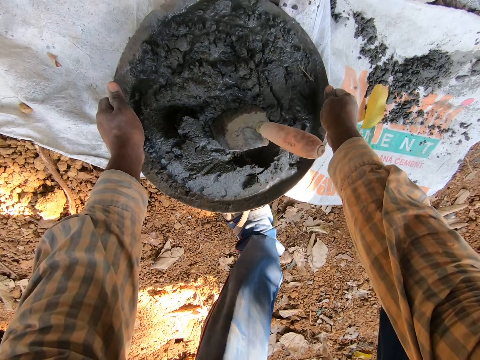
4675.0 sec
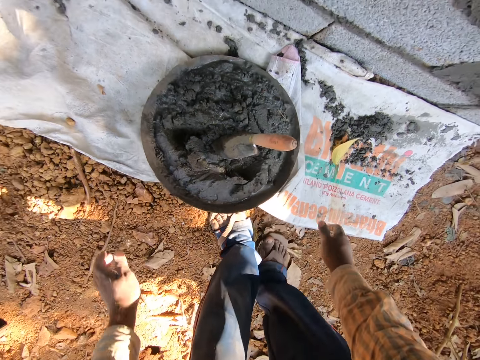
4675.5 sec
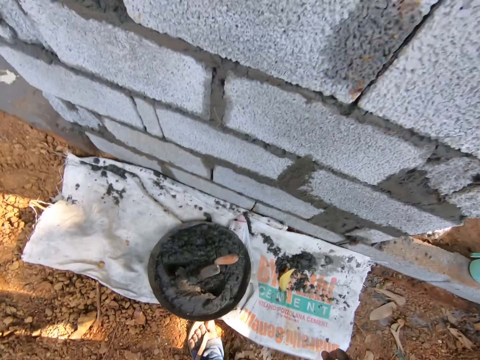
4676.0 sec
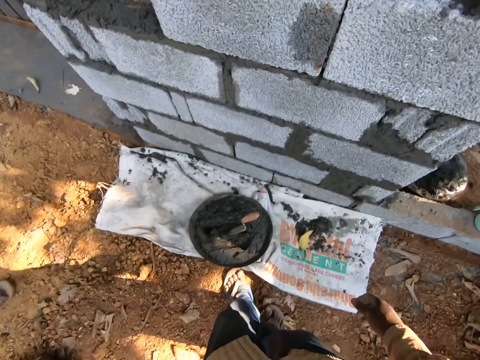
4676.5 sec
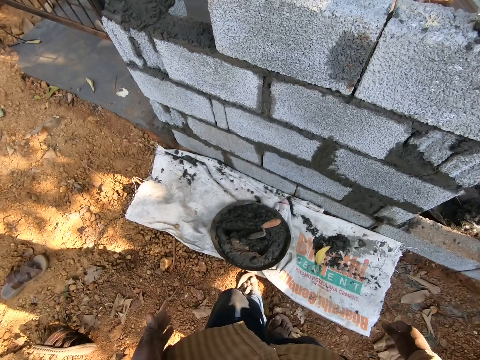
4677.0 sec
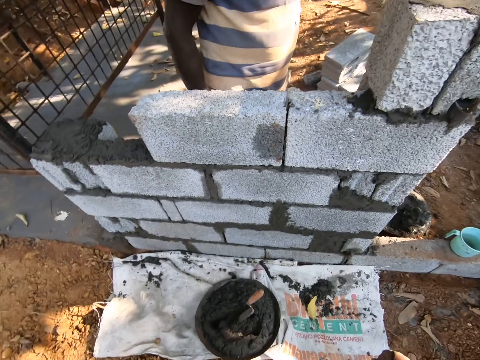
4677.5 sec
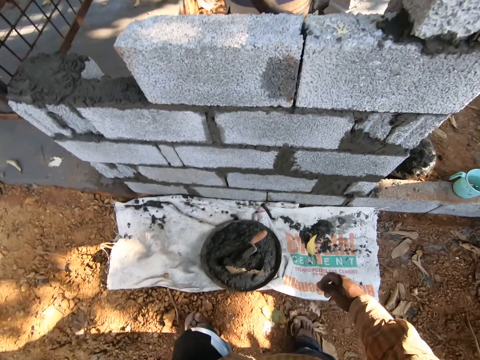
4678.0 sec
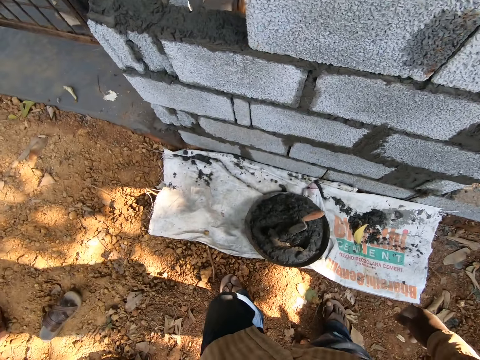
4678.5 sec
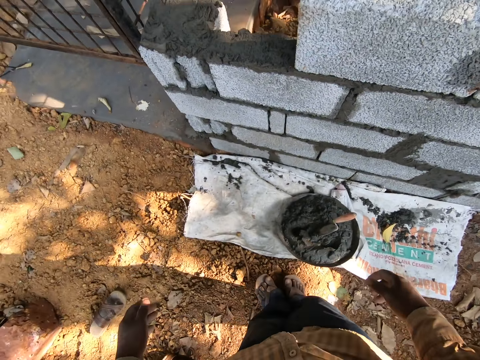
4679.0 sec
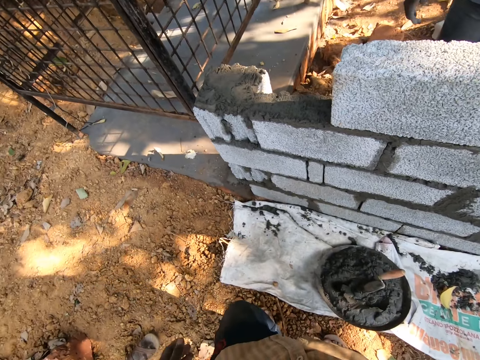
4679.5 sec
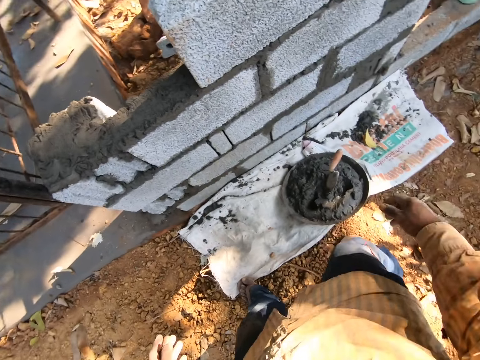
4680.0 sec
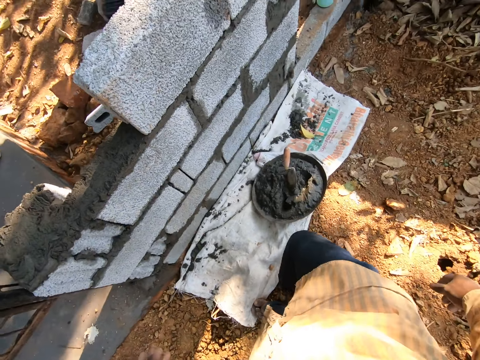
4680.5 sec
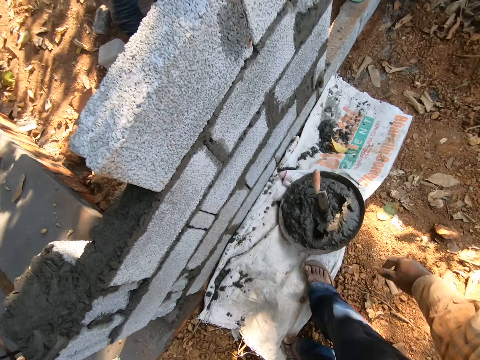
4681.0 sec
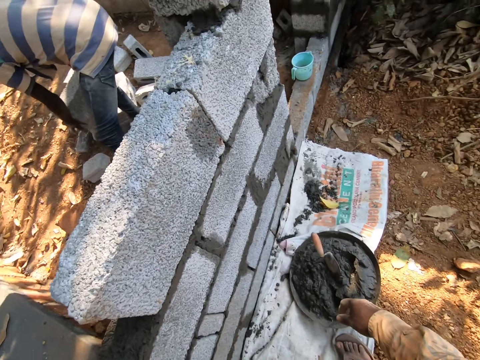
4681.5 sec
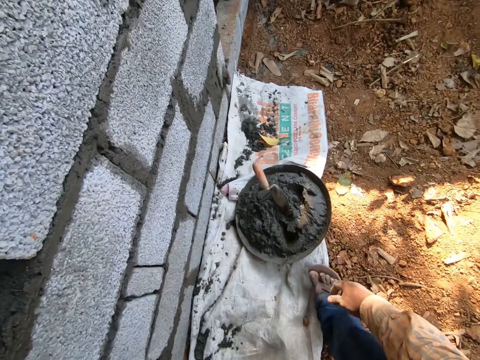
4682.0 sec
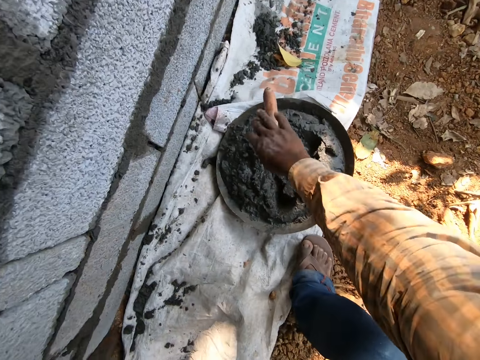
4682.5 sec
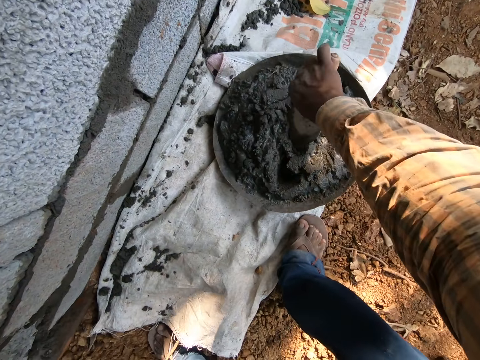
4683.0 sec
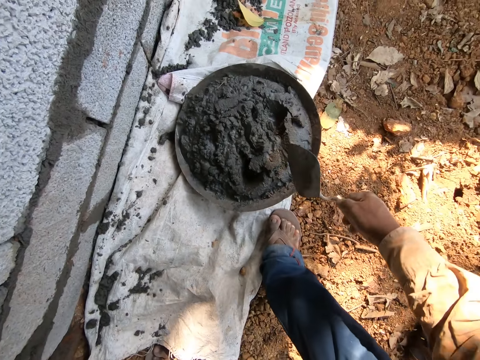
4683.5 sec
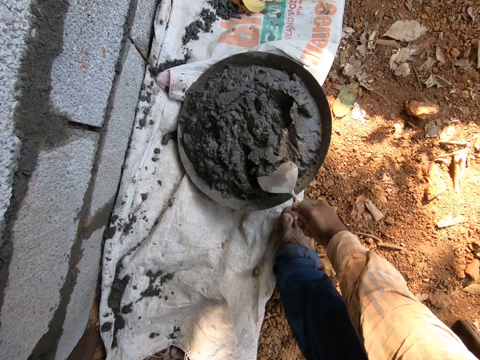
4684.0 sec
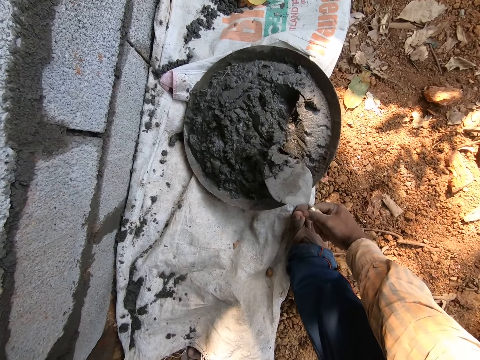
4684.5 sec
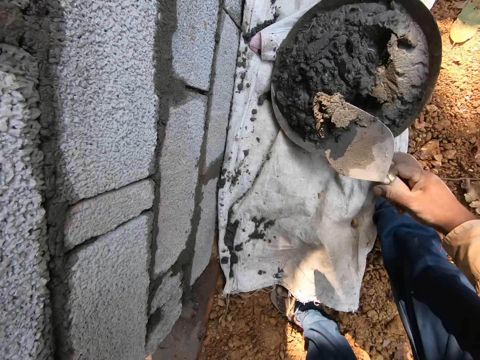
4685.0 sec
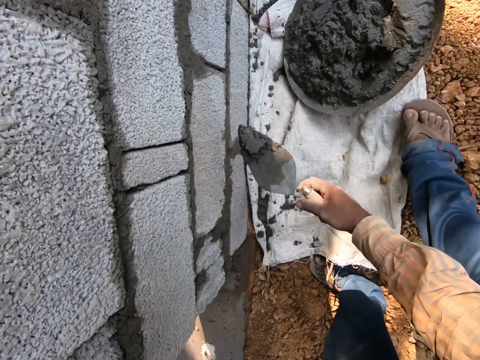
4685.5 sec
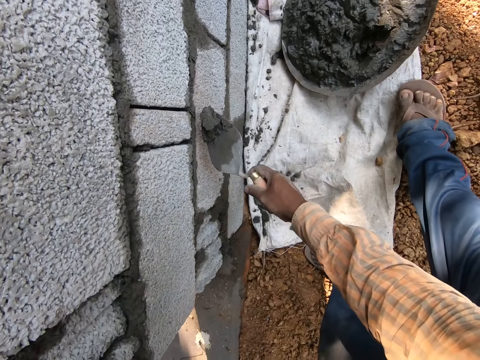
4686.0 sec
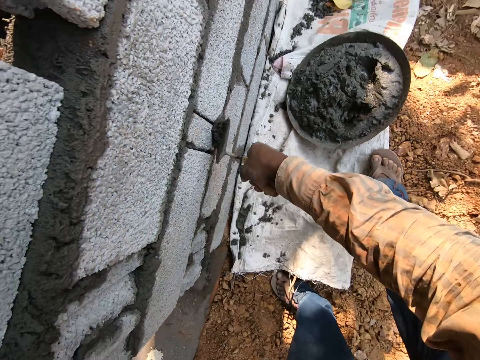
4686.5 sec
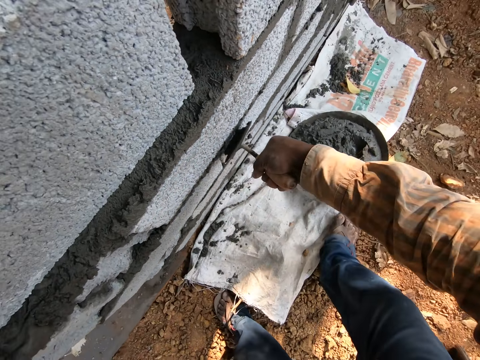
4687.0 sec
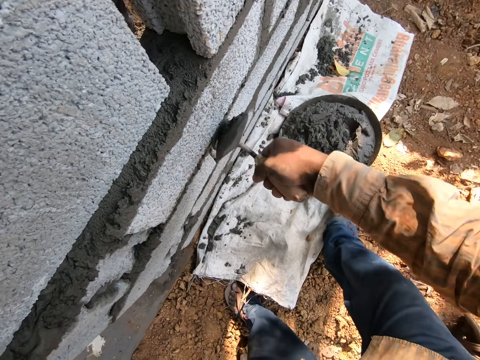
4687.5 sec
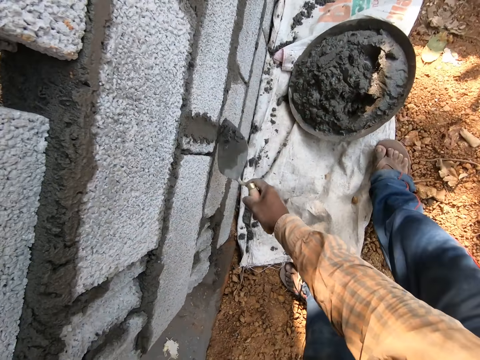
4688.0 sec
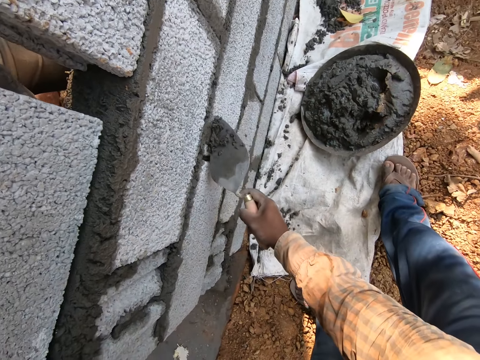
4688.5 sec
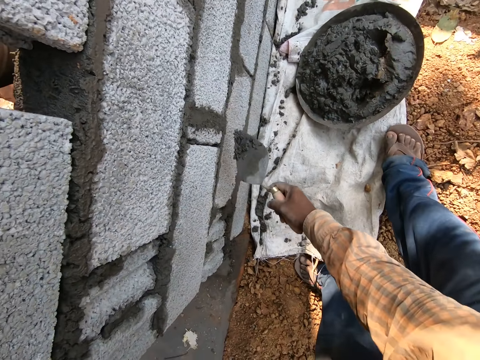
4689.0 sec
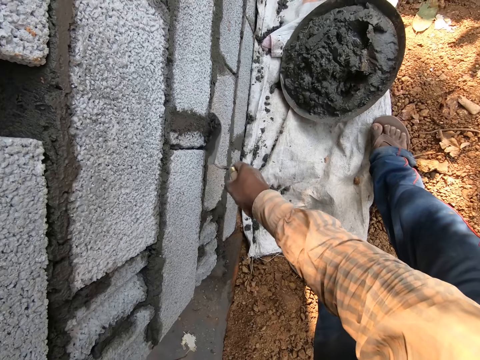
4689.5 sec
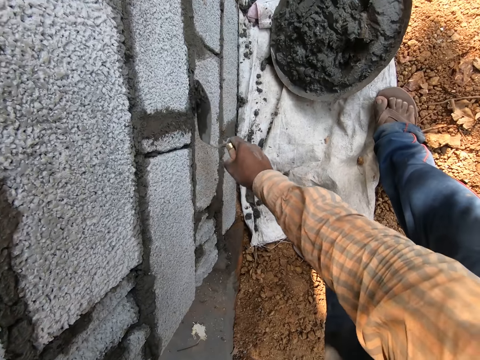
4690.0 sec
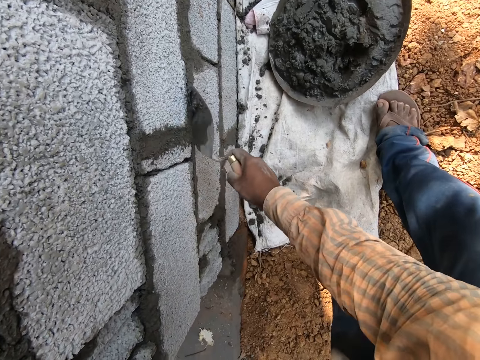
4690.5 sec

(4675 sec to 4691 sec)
The camera wearer drops the mortar pan in both hands on the ground. He picks up the trowel in the wet cement in the mortar pan on the ground with his right hand. He scoops sand from a container with the trowel. He plasters wet cement on the wall with the trowel in his right hand.

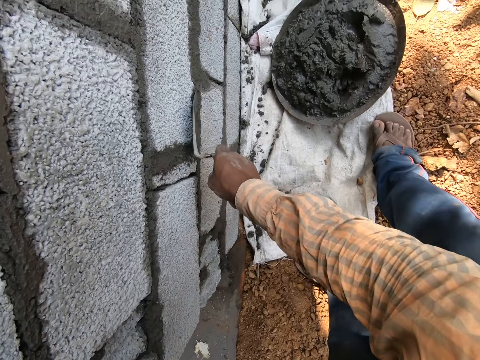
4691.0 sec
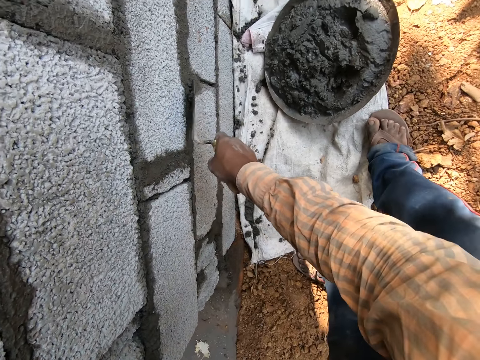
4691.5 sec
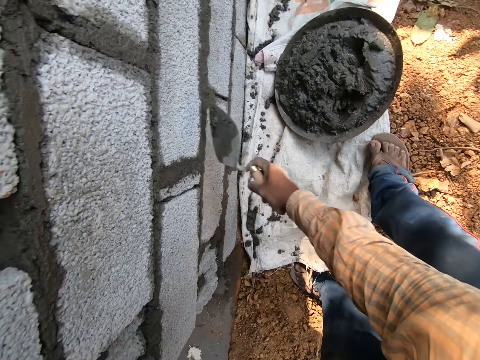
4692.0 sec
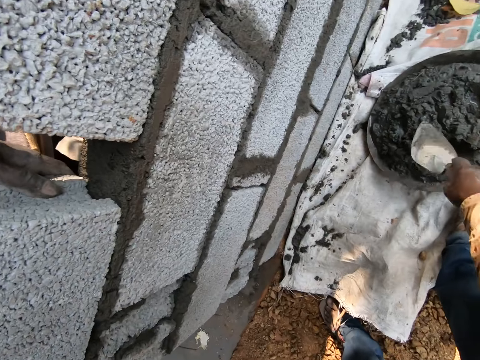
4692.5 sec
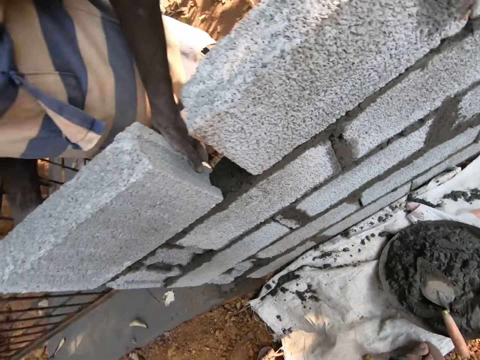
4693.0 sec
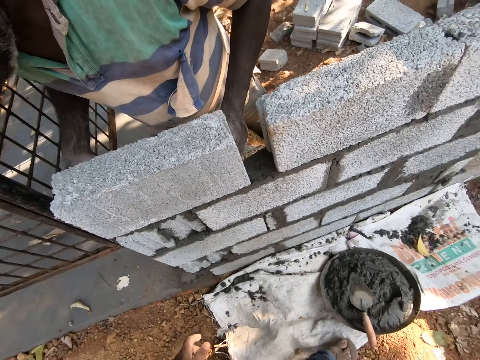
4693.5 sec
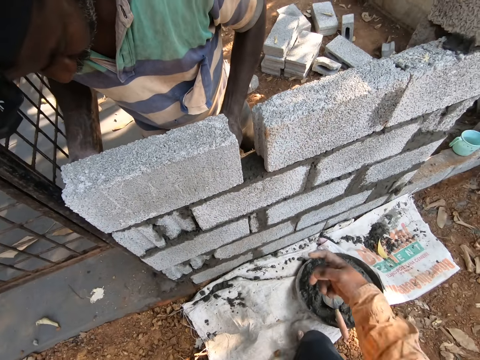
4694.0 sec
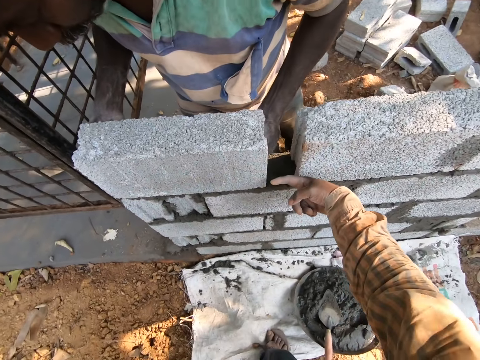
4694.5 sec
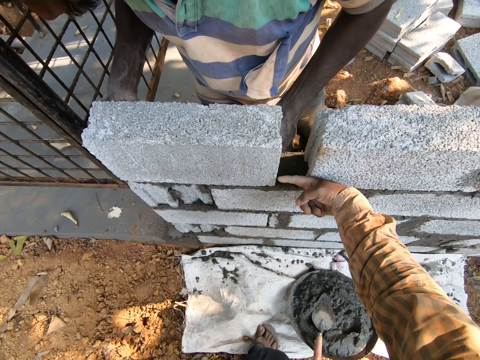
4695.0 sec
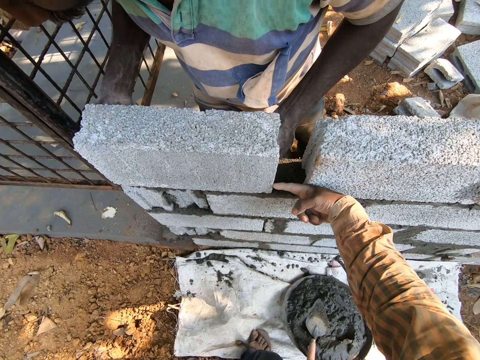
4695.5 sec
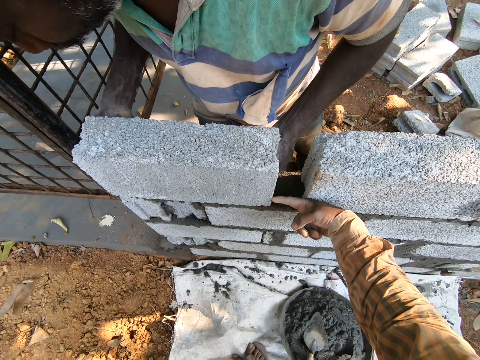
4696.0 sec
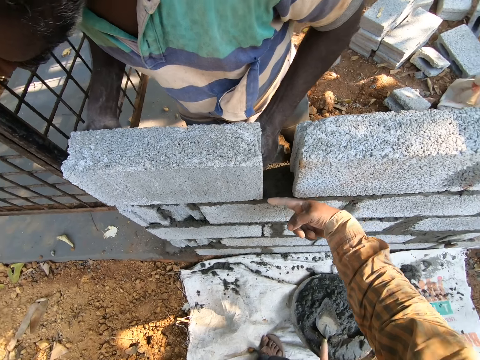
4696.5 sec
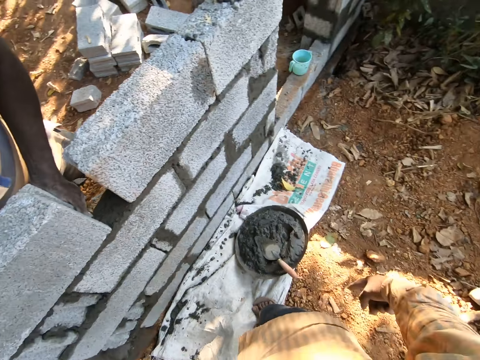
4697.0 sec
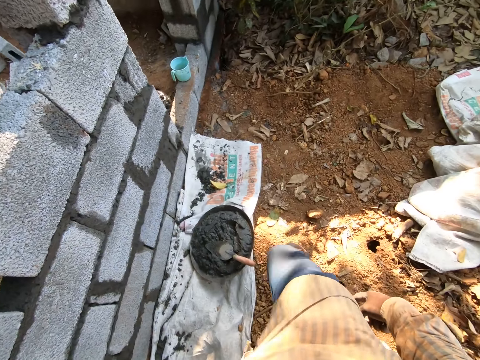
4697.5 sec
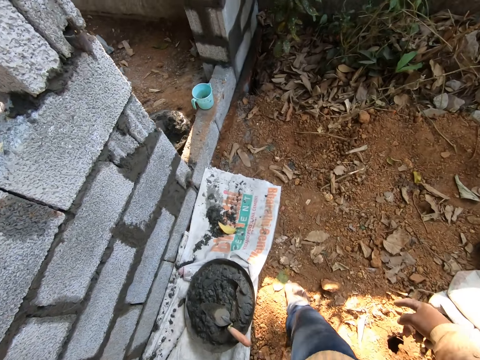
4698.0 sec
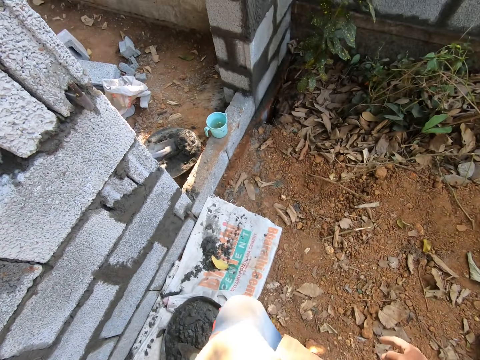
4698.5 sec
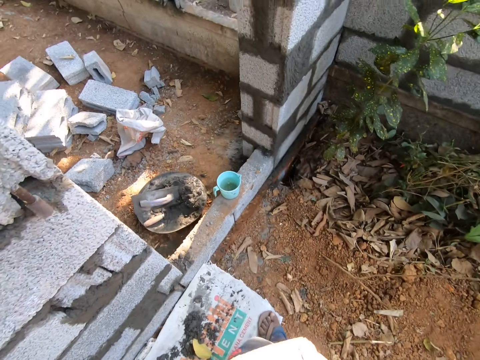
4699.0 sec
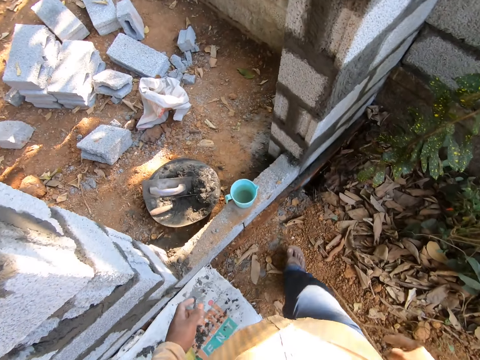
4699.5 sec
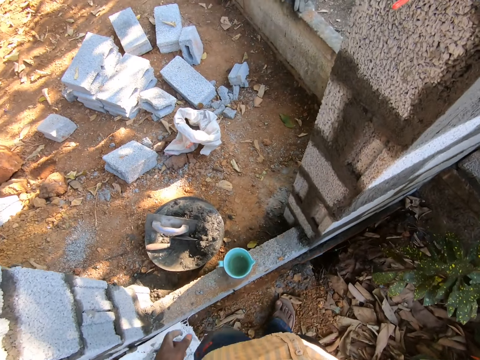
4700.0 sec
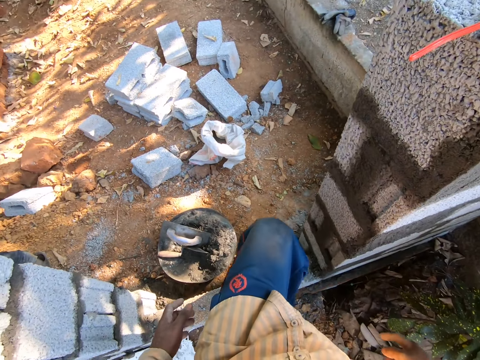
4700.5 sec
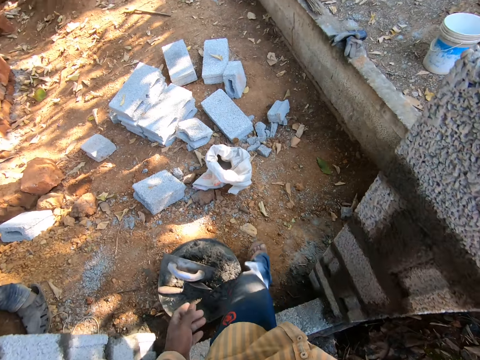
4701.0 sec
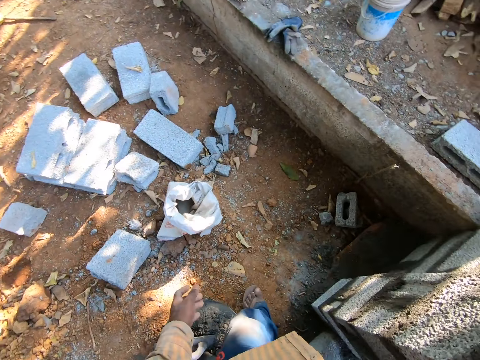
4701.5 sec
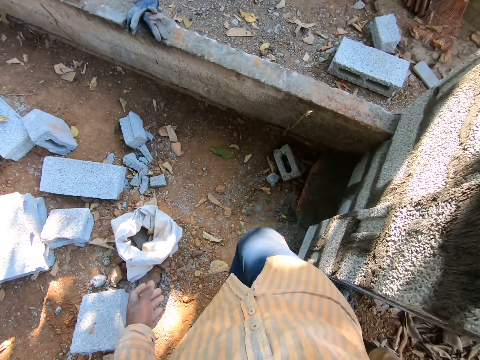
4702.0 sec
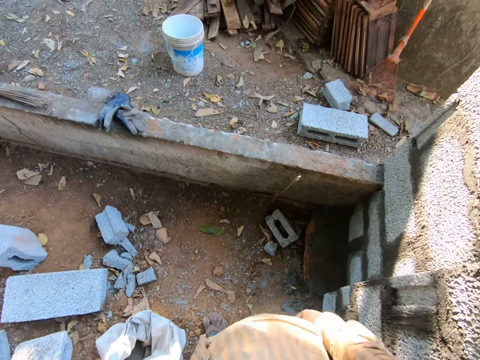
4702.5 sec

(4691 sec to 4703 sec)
The camera wearer drops the trowel in a container. He drops the mortar pan in both hands on the ground. A man sets a brick on the wall with both hands. The camera wearer points to the brick and wall with his right index finger. He walks to a building.
